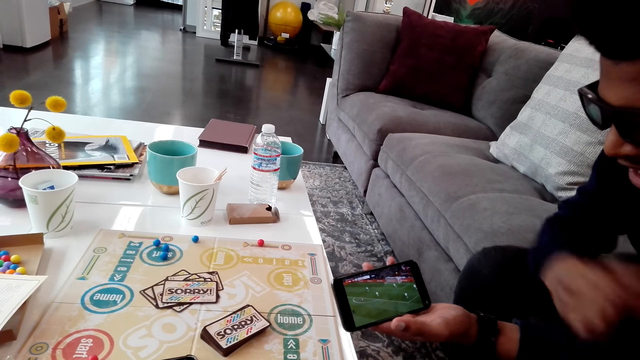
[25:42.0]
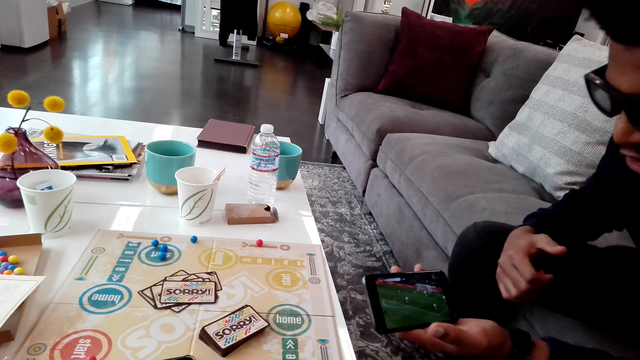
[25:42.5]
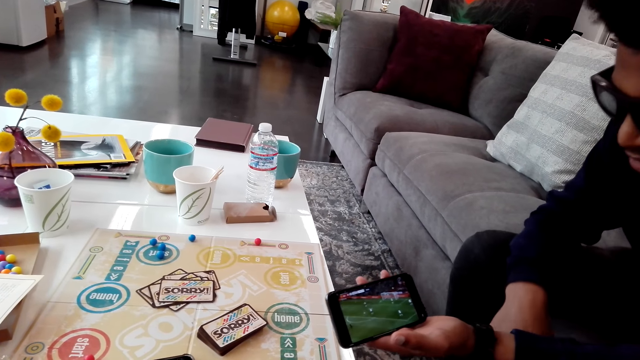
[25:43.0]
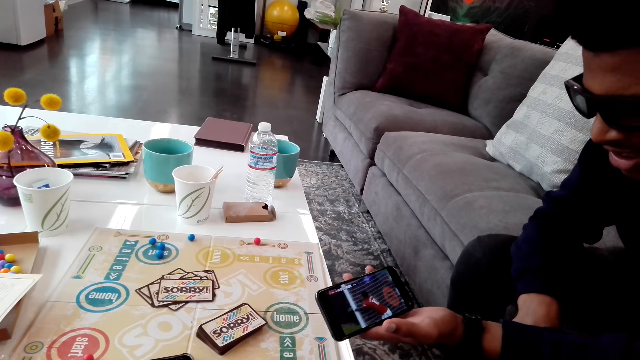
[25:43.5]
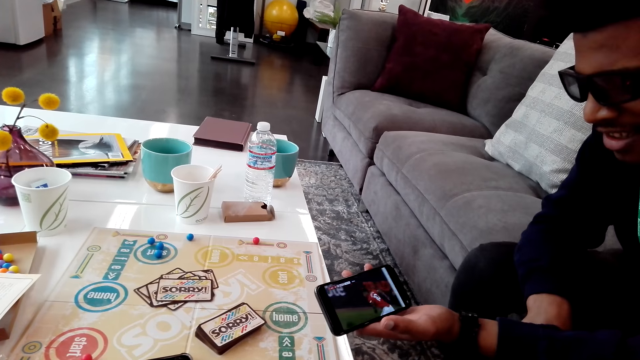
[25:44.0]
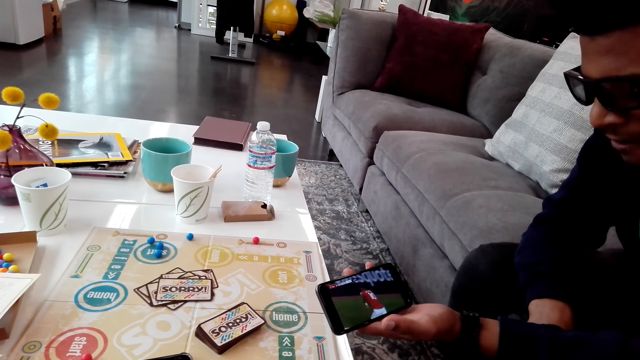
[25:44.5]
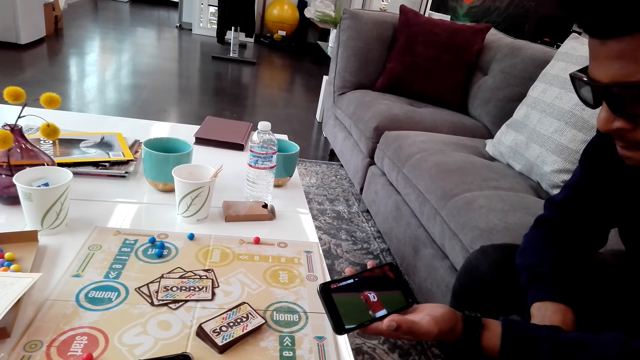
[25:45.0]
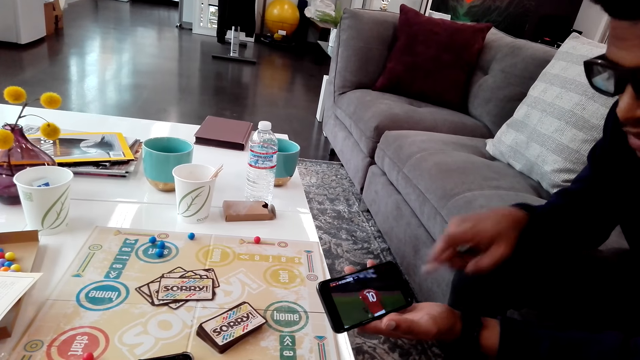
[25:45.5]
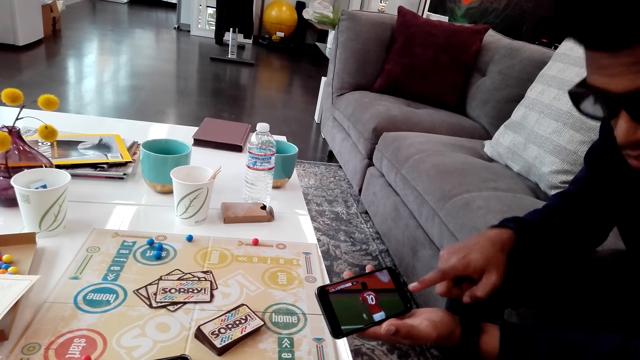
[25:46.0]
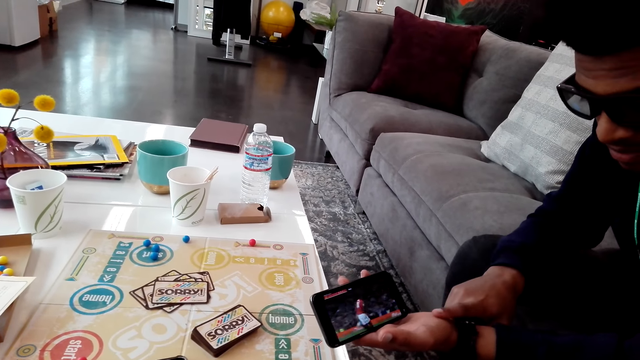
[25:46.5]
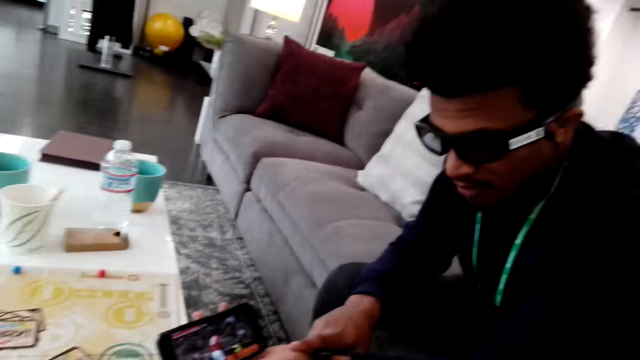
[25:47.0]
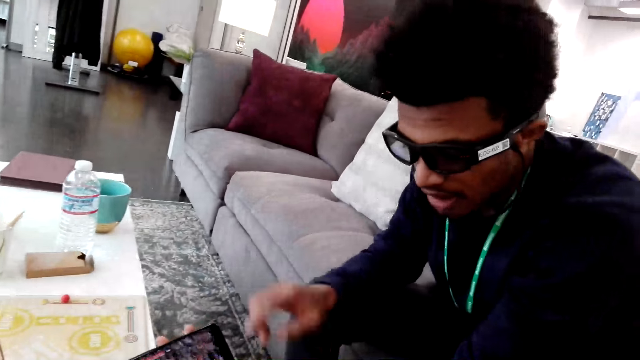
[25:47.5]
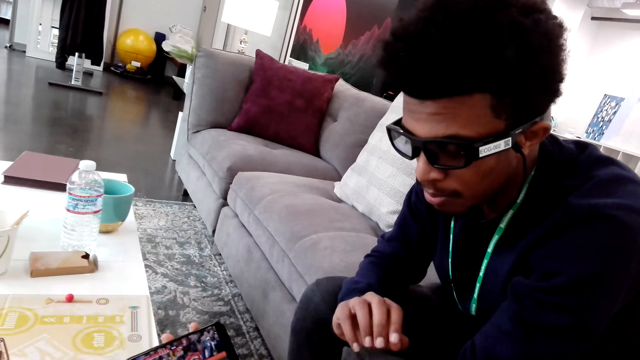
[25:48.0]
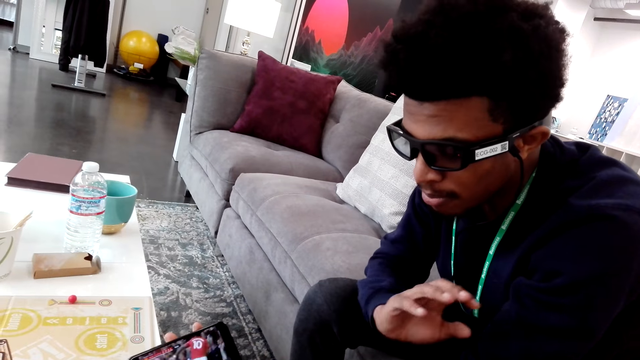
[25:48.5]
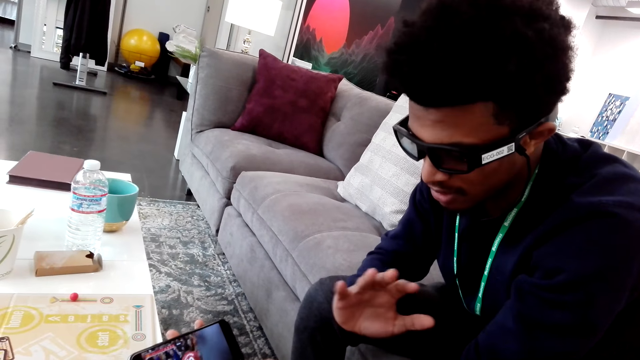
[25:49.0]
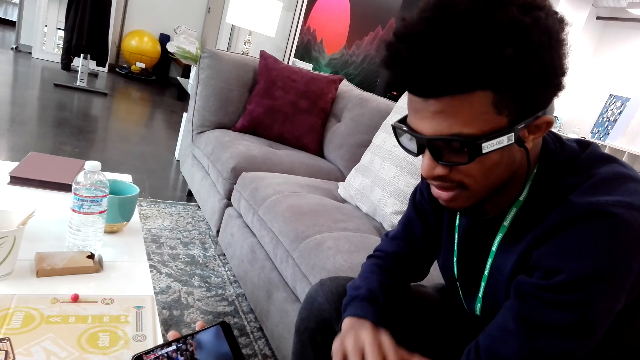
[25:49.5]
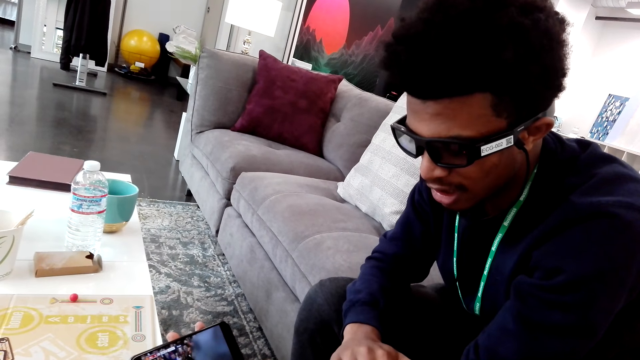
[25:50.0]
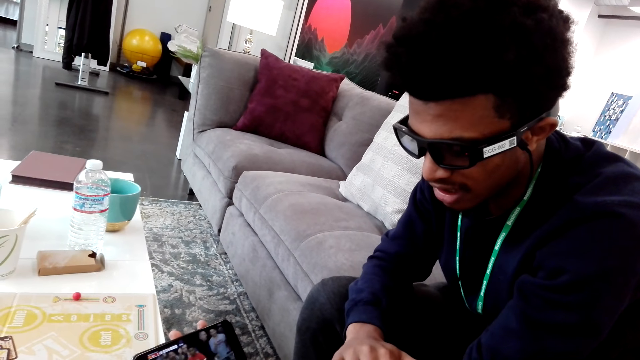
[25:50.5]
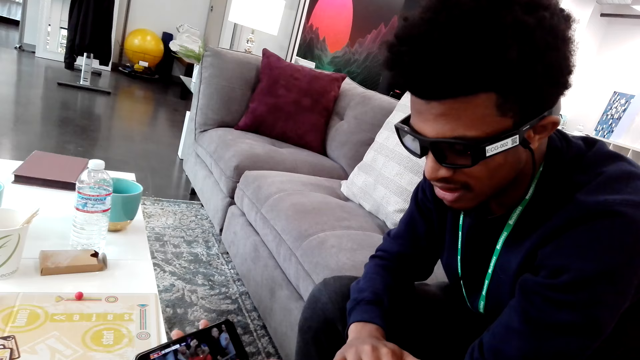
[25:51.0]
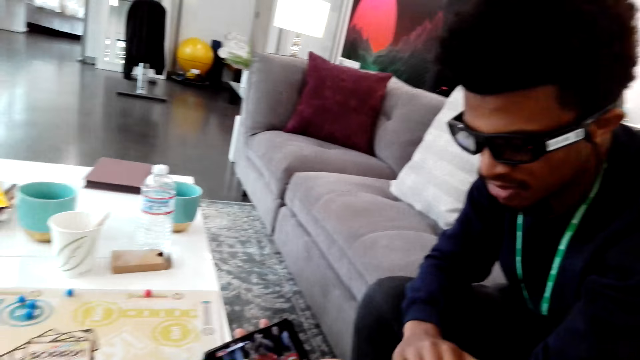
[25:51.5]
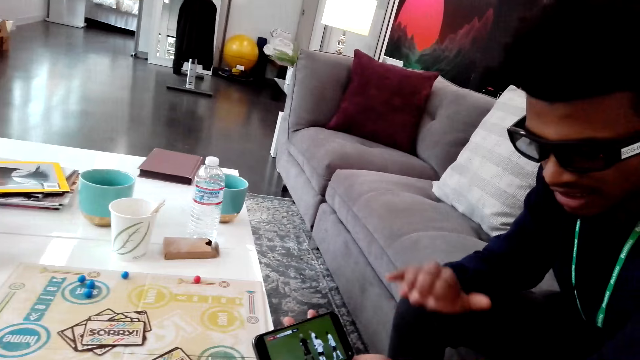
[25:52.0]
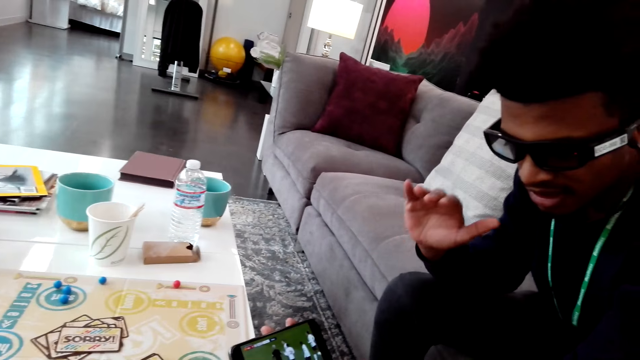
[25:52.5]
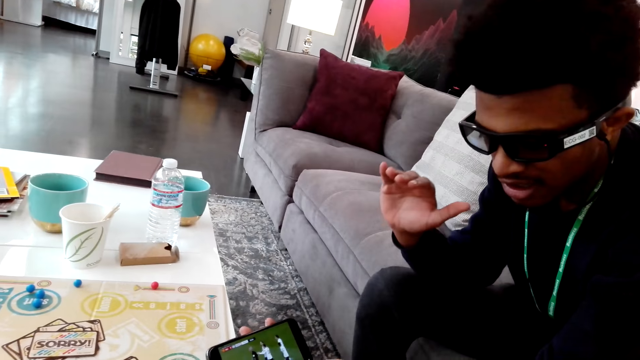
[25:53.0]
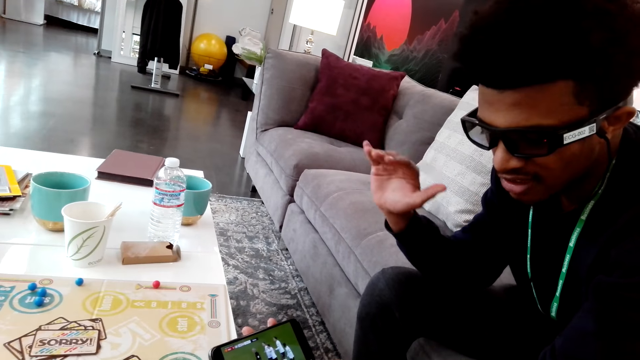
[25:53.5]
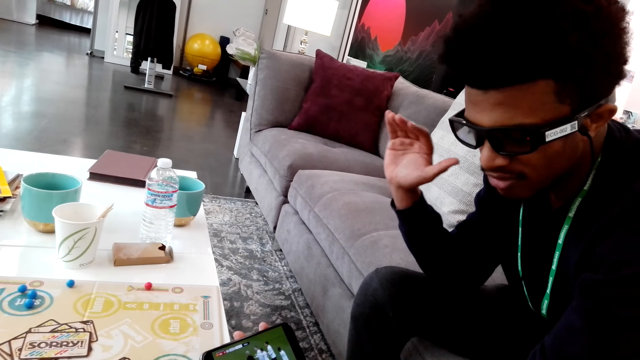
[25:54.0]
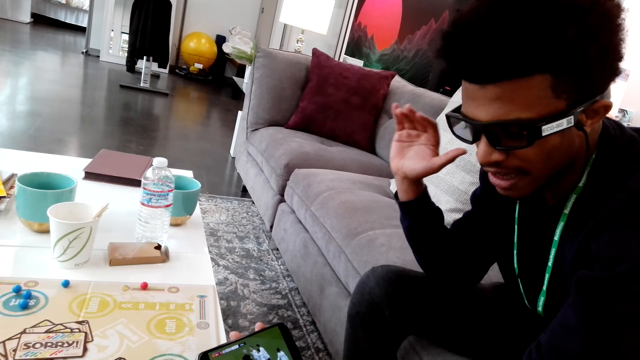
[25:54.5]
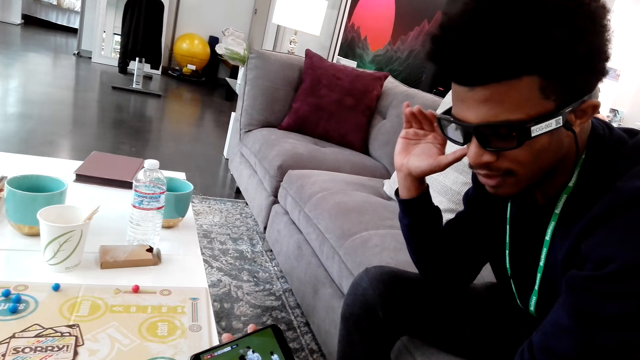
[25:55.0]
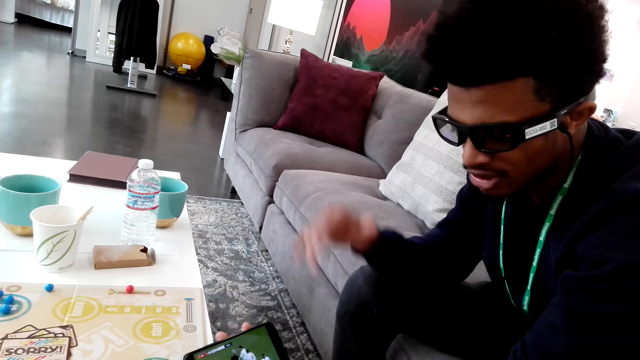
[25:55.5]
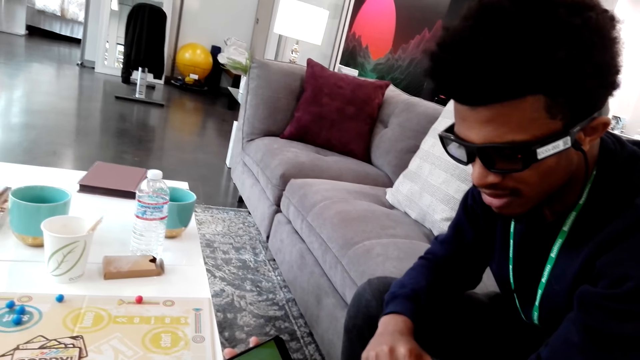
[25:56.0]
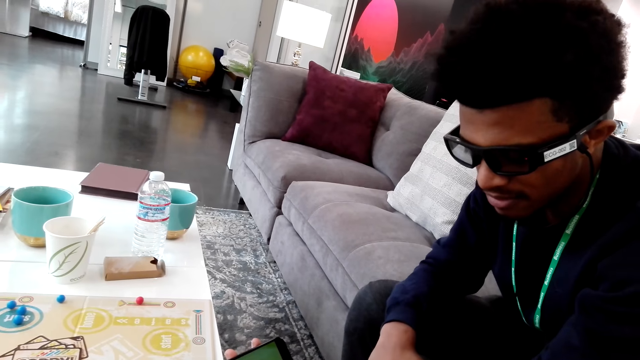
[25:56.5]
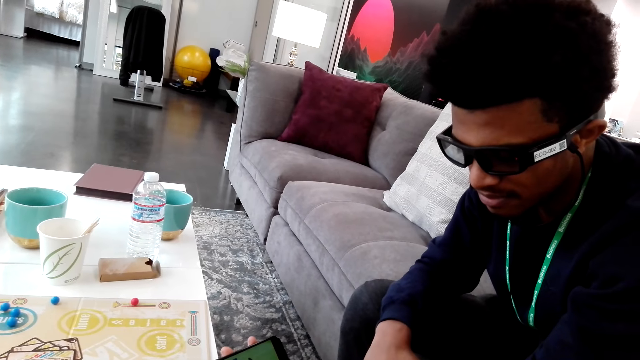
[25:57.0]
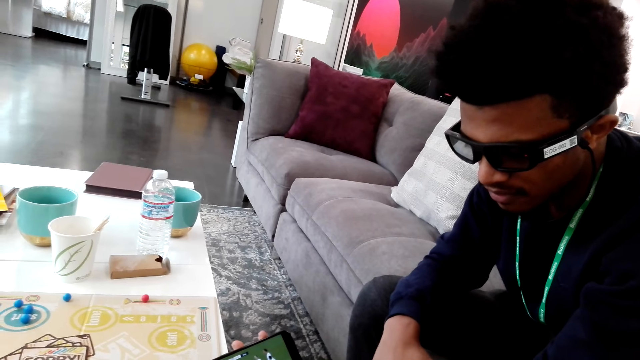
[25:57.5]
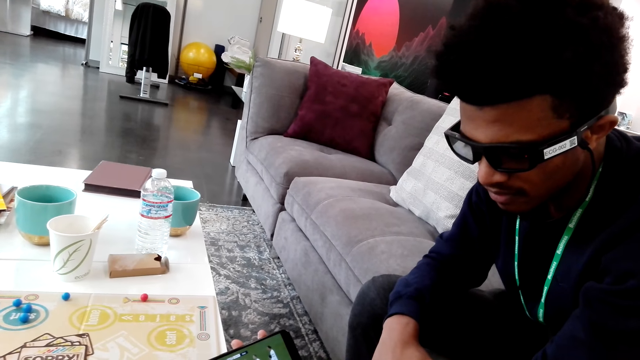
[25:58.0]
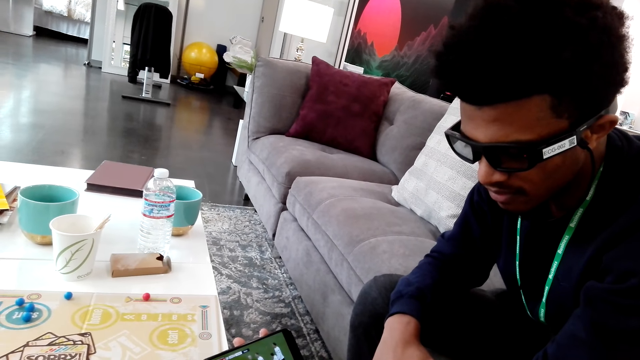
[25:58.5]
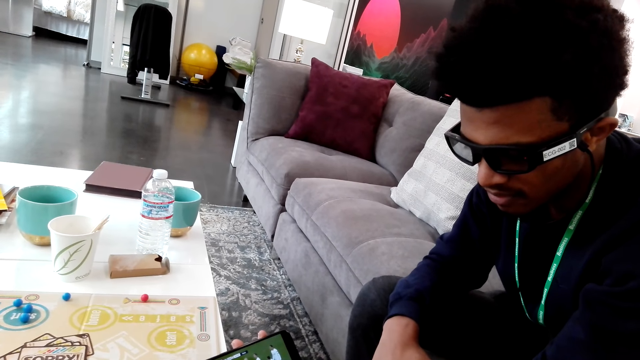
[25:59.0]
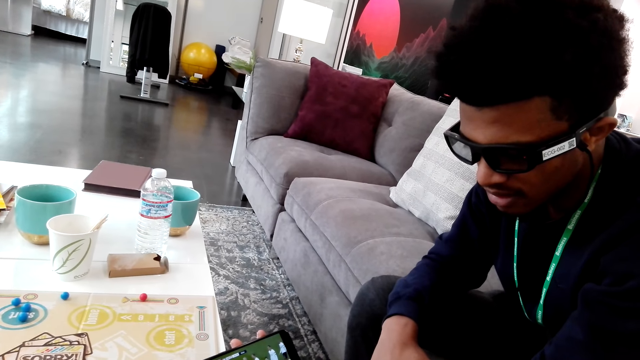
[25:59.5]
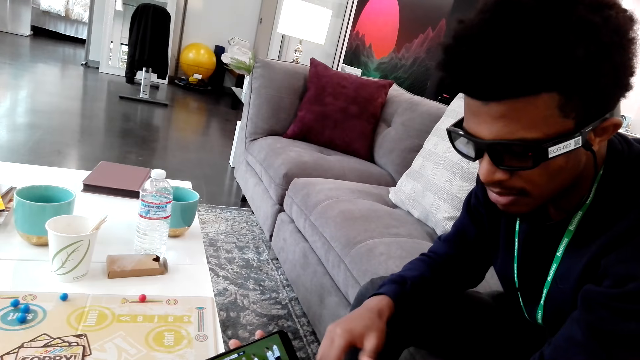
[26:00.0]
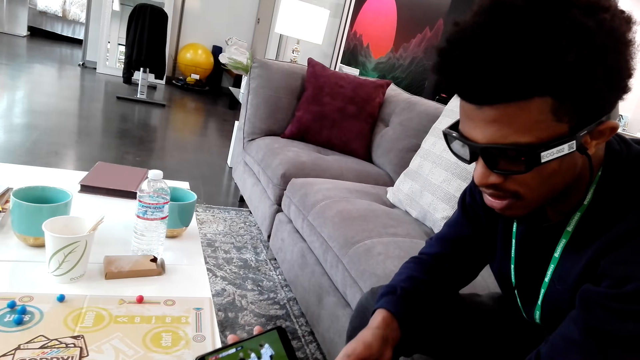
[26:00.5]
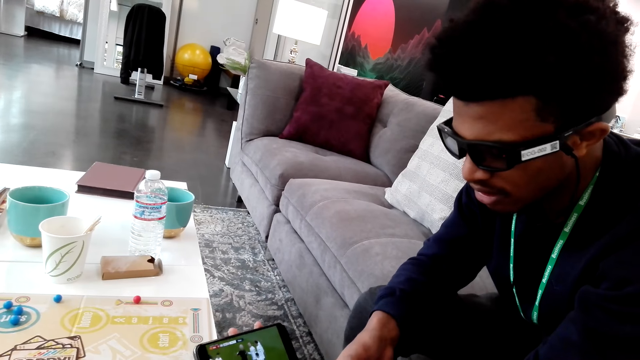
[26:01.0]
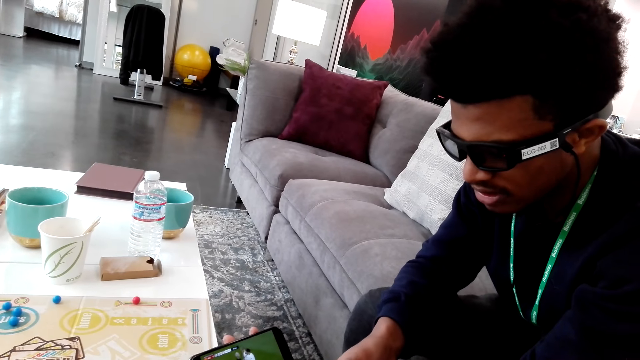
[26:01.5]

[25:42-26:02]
A man moves his hands. The man talks. The man moves his hands. The camera wearer looks around. They dialogue with the man. The man looks at a phone.
